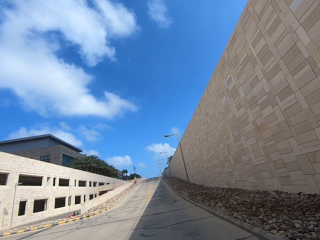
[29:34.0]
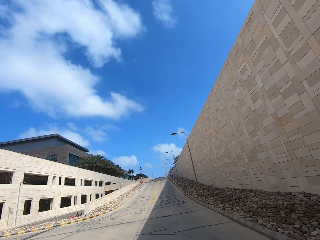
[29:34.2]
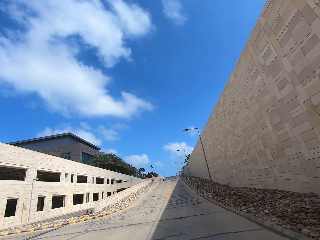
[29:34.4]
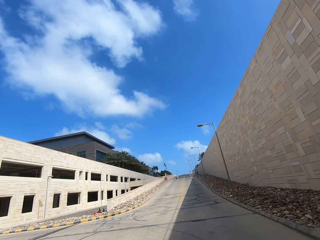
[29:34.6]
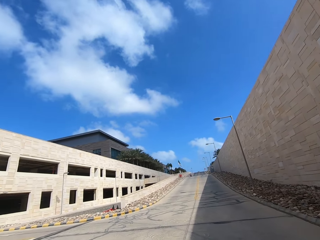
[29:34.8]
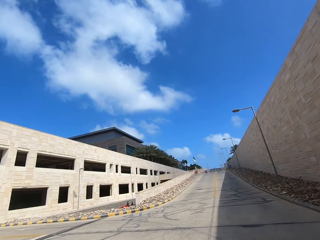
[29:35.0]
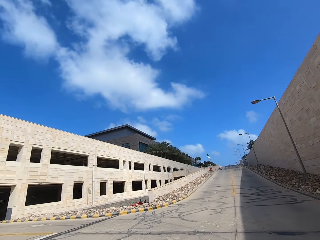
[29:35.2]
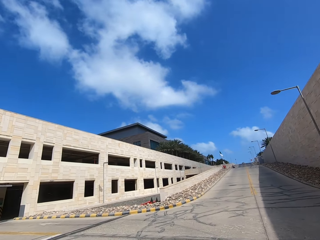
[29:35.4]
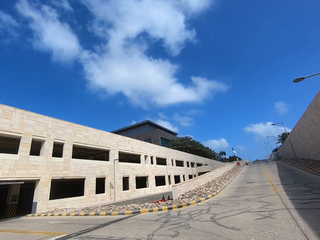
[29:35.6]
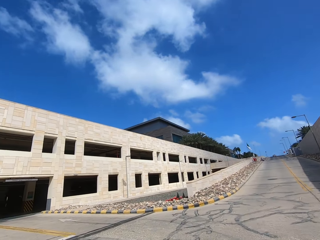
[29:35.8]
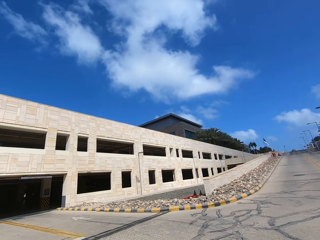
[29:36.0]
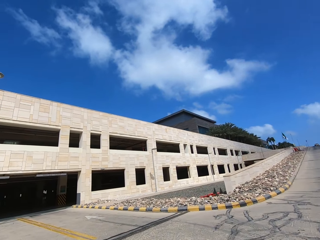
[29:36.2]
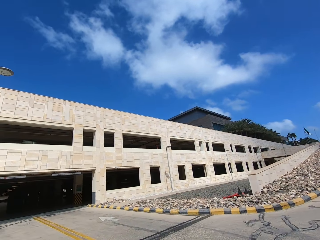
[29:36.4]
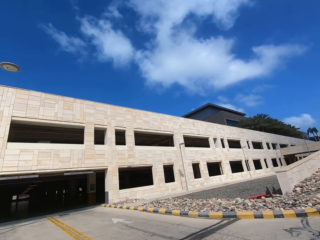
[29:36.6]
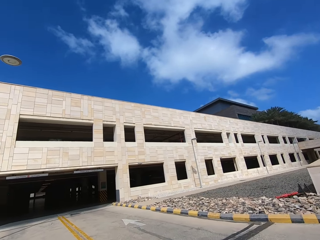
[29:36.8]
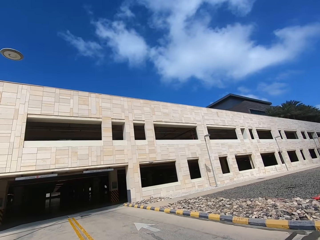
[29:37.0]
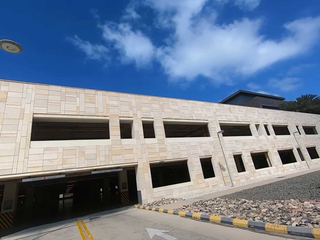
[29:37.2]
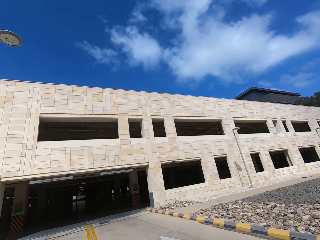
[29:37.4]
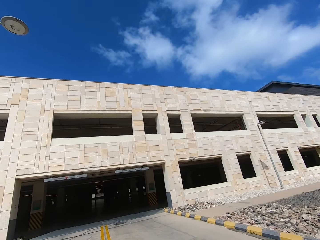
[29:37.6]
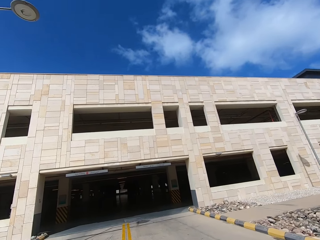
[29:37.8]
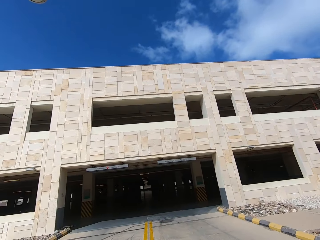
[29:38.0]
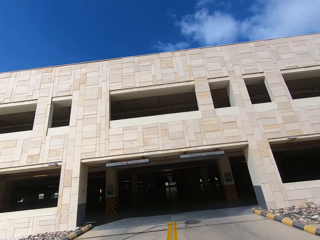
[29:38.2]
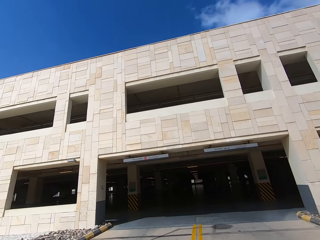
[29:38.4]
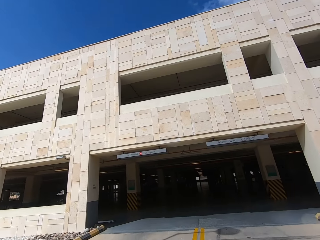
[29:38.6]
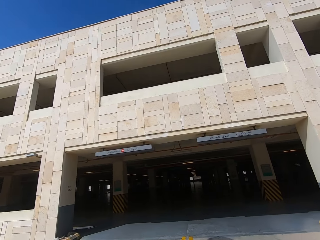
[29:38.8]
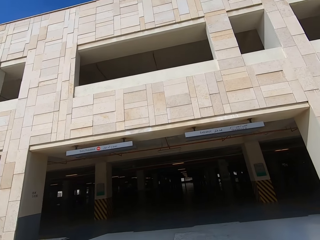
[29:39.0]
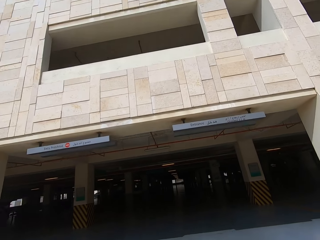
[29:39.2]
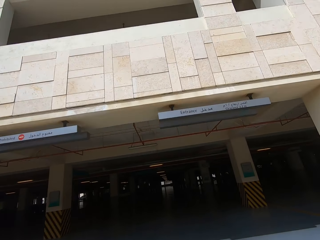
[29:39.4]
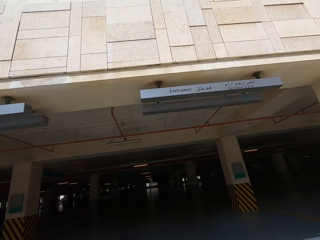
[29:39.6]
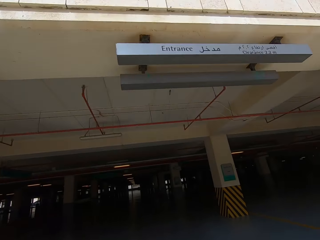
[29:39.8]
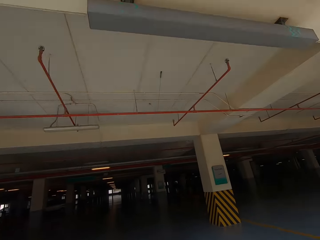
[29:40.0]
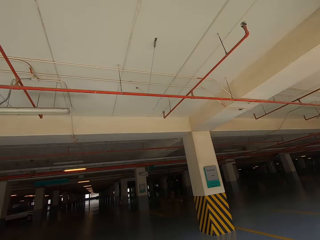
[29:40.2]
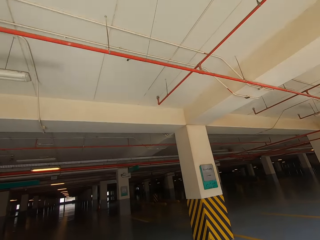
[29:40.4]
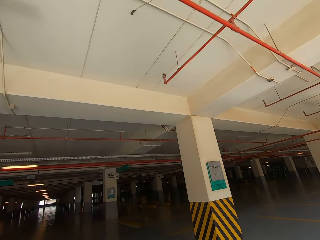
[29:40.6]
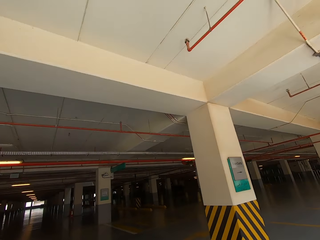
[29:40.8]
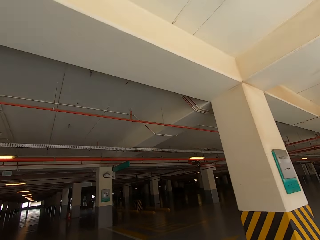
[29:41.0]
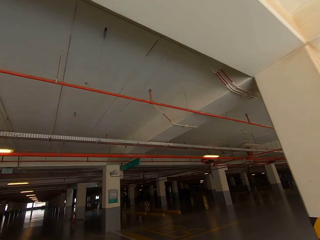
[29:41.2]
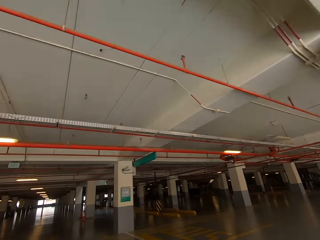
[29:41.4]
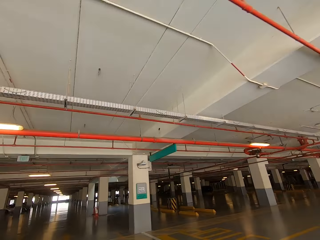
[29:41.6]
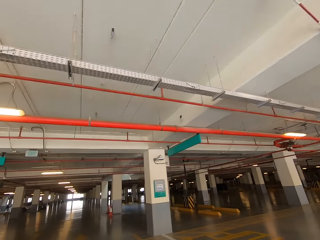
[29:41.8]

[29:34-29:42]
The camera wearer enters the basement.

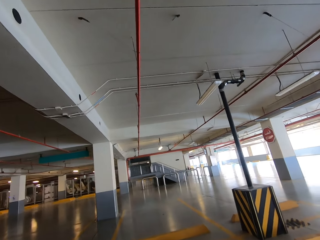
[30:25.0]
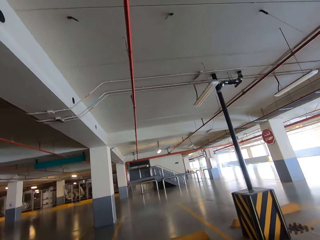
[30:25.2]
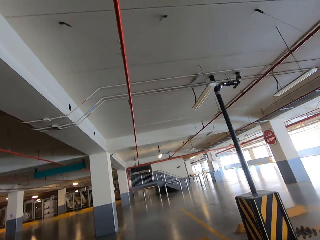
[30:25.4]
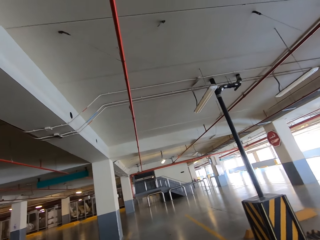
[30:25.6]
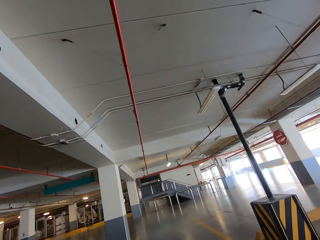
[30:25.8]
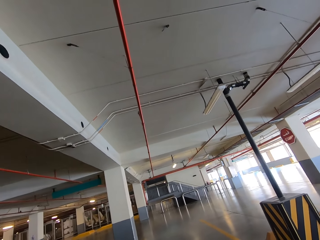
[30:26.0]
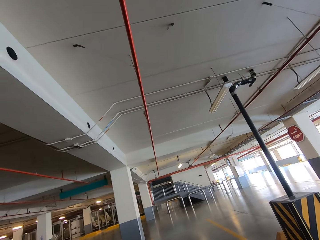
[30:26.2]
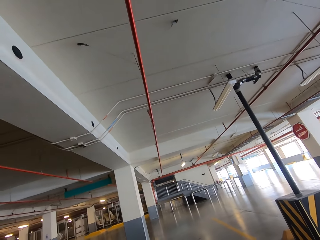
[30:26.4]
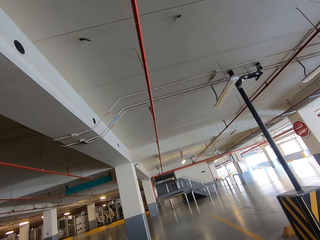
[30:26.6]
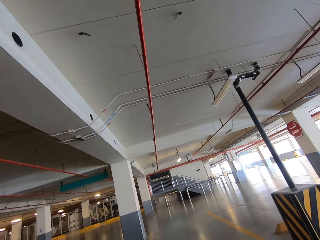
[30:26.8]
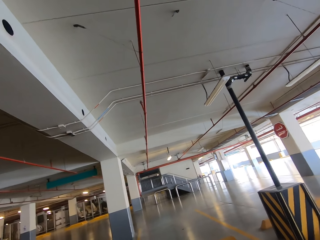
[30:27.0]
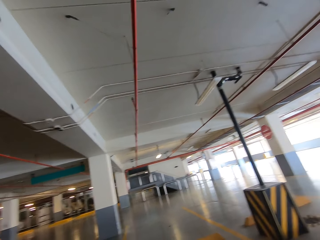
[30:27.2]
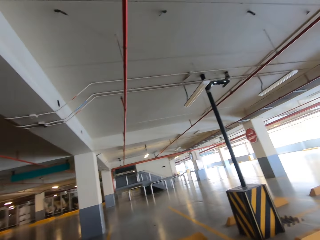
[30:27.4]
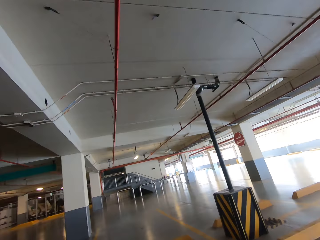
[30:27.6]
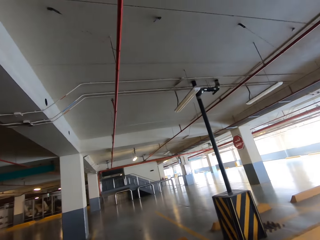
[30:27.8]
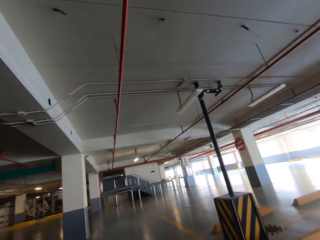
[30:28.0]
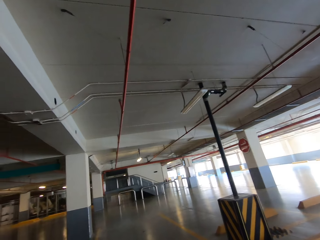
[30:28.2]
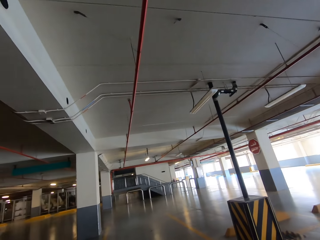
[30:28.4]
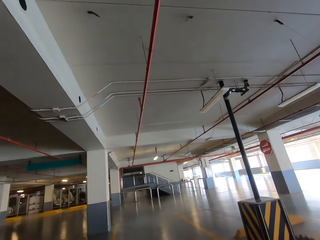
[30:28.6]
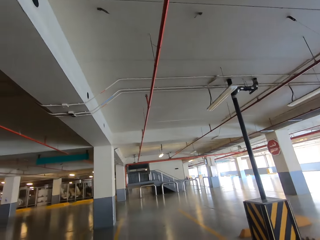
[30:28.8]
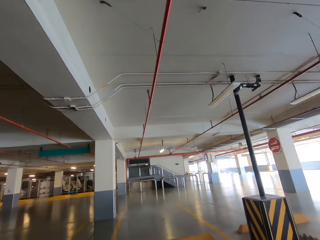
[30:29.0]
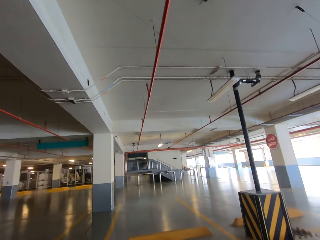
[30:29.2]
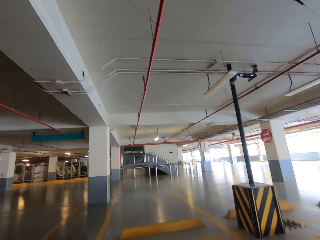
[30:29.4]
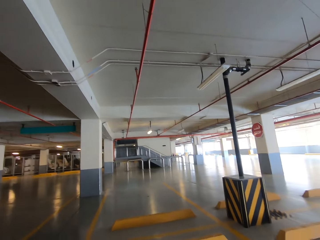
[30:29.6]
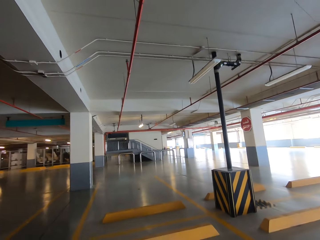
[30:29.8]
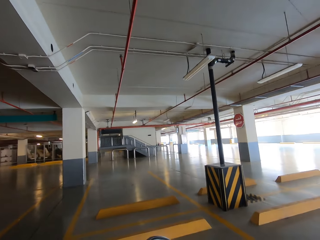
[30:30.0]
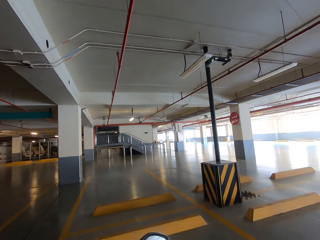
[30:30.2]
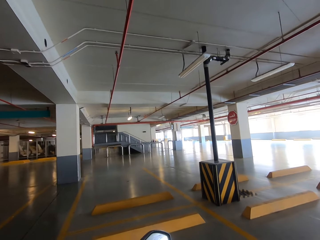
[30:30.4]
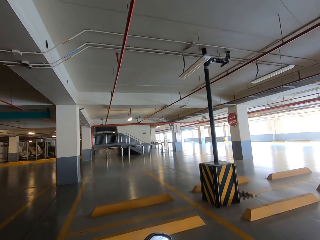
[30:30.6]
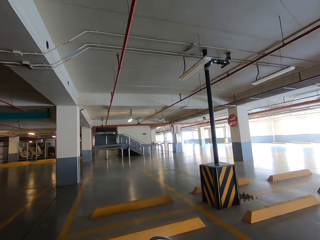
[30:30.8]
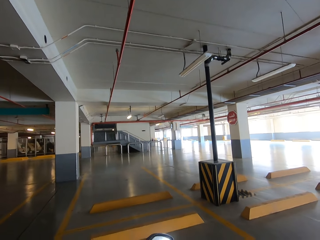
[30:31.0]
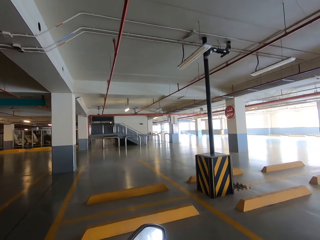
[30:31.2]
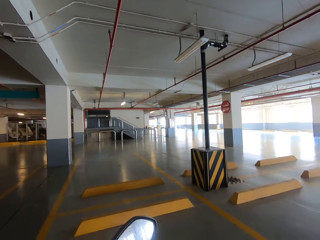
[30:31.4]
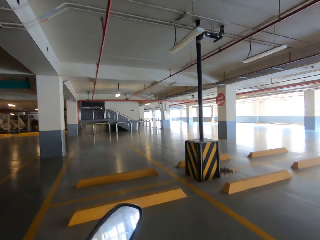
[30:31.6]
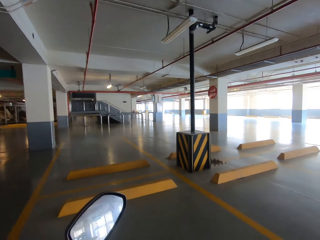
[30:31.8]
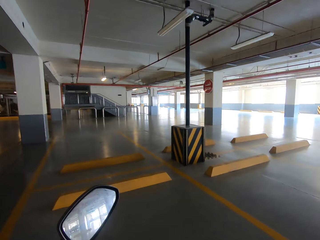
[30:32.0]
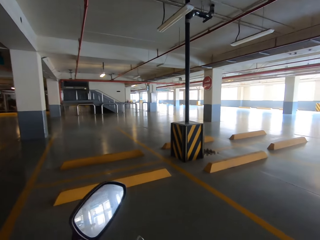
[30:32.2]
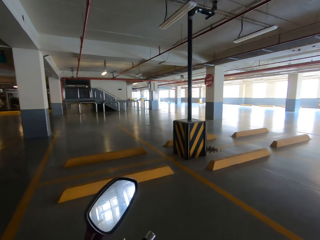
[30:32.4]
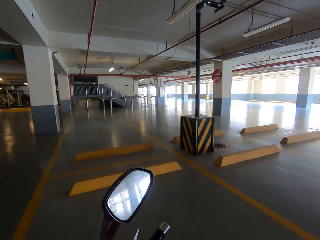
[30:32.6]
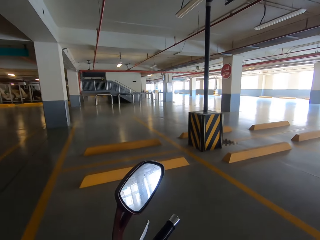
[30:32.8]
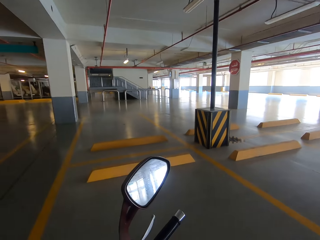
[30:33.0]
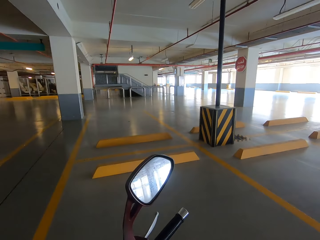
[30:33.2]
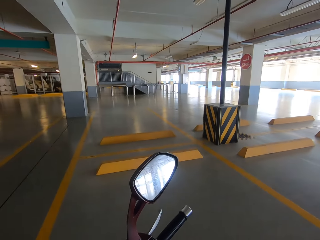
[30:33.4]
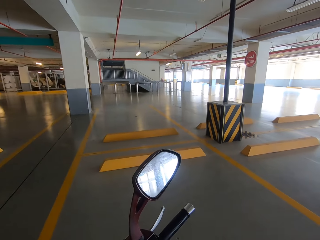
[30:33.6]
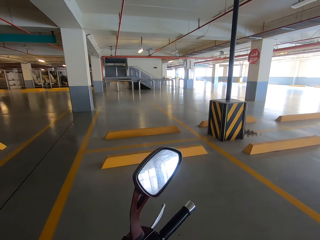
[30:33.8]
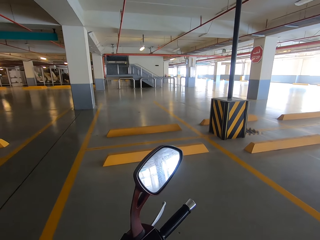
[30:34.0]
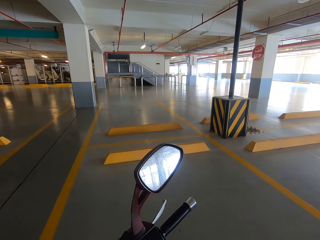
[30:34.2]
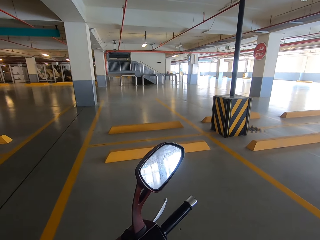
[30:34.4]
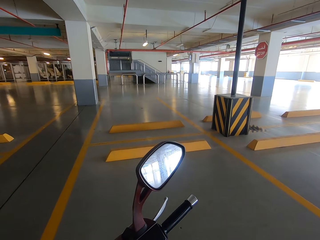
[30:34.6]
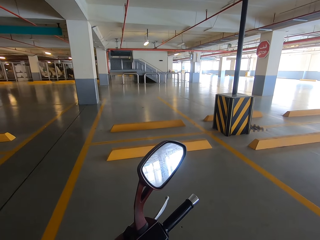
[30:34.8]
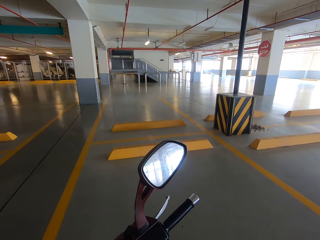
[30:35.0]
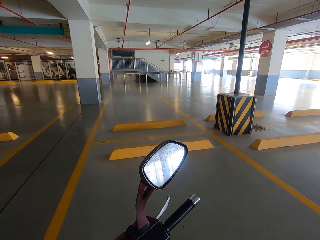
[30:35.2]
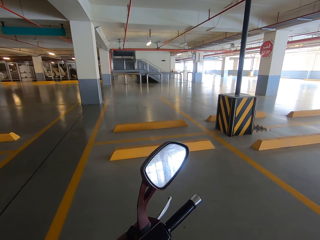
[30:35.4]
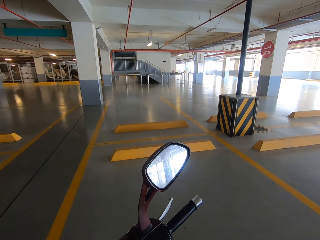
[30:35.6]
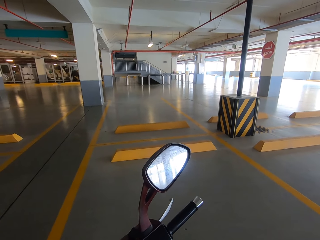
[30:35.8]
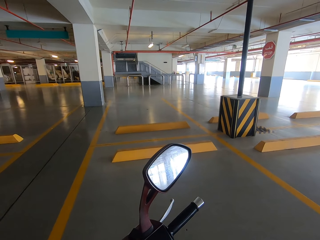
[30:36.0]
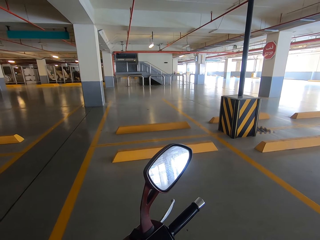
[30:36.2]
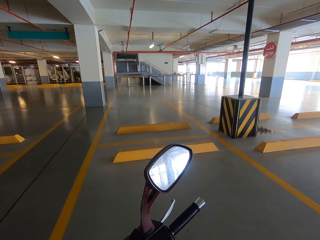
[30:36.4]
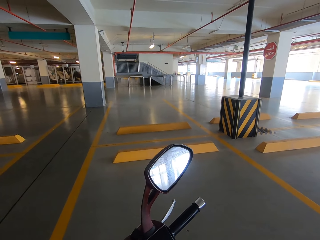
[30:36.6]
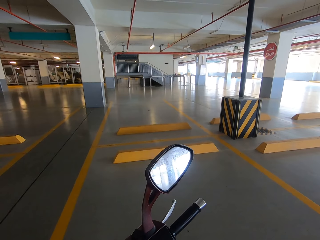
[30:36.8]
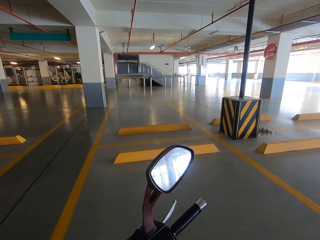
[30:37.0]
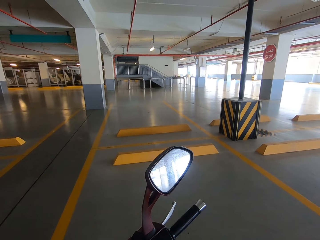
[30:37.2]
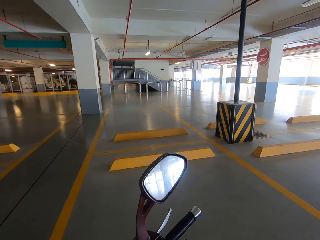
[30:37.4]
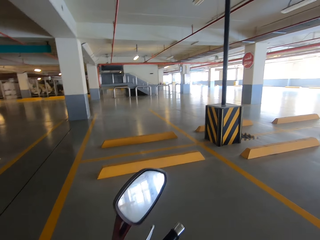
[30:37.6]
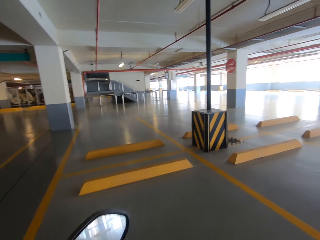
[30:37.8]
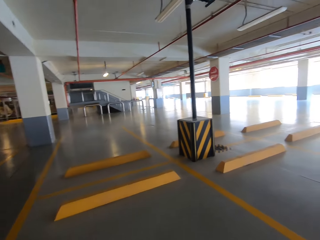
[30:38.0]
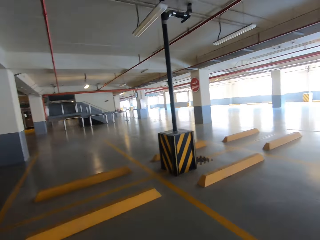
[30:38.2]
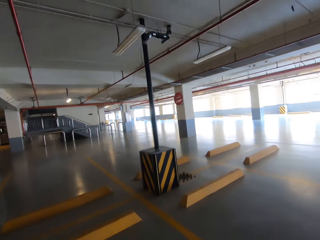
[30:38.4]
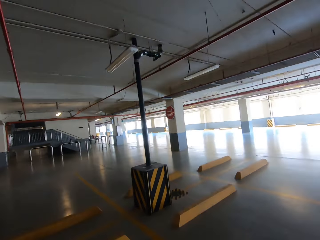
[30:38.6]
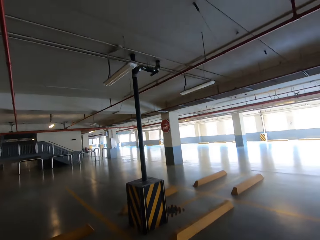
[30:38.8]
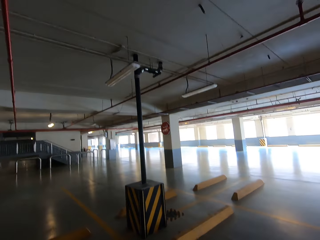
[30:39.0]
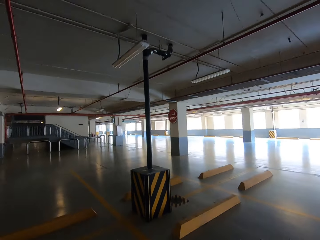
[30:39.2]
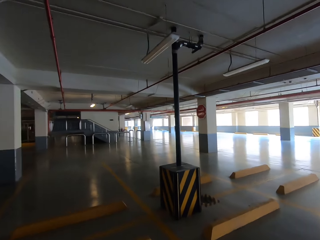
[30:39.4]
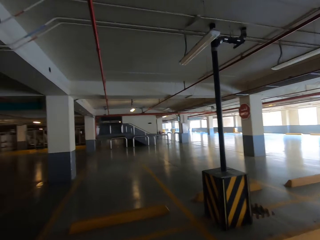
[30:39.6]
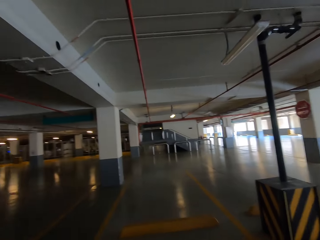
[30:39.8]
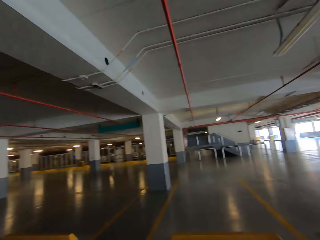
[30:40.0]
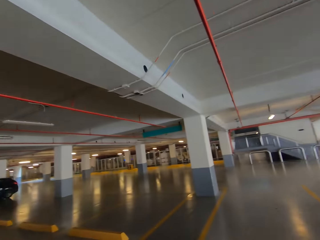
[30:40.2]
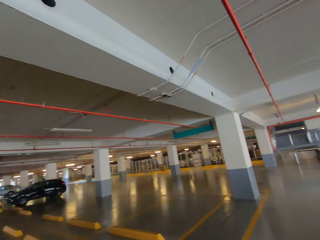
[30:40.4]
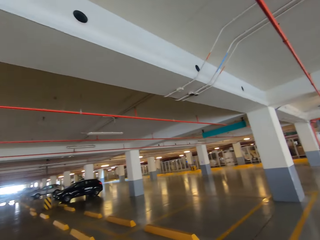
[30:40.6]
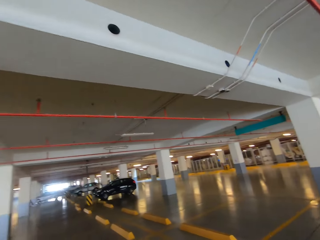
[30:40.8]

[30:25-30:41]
The camera wearer parks the motorcycle. They stop at the parking. They turn around the basement. They get off the scooter.
